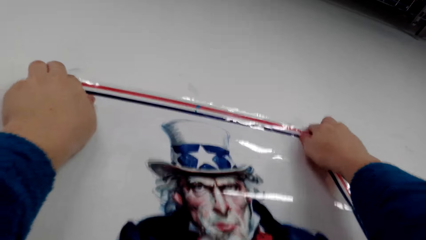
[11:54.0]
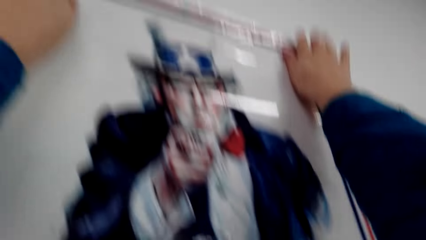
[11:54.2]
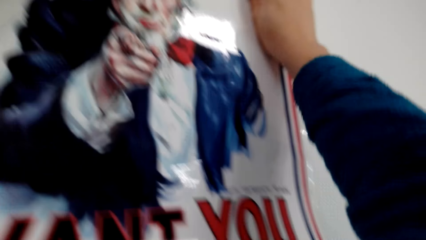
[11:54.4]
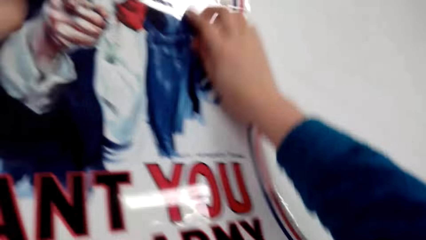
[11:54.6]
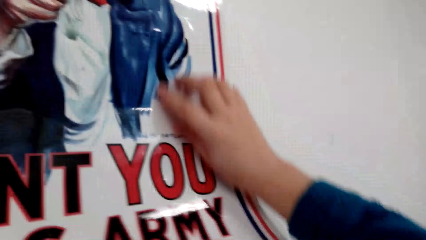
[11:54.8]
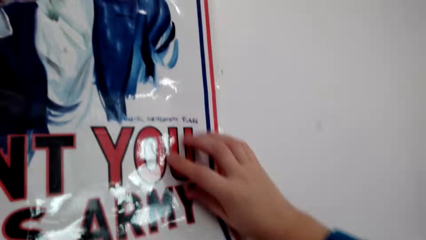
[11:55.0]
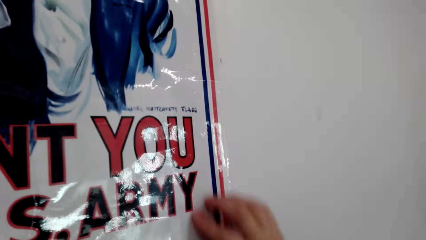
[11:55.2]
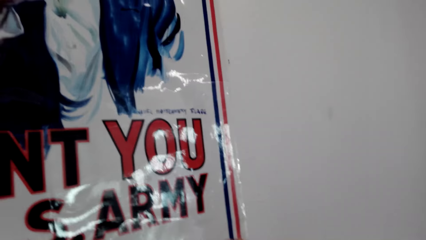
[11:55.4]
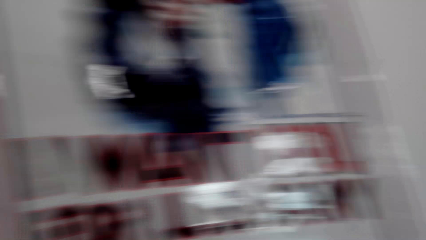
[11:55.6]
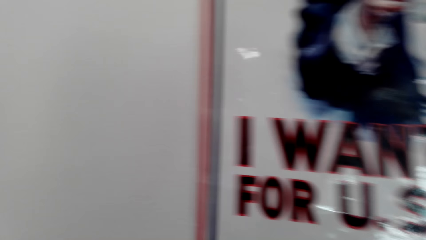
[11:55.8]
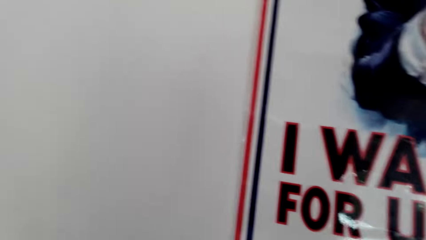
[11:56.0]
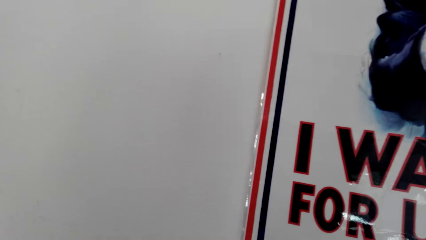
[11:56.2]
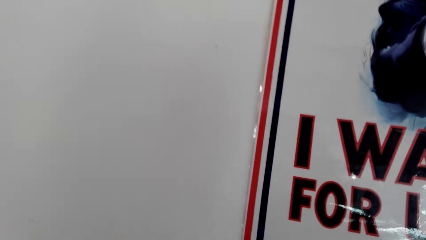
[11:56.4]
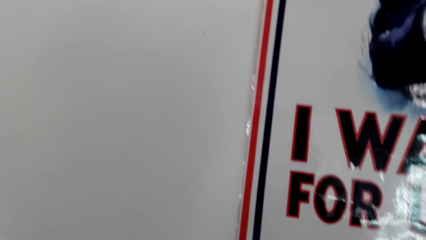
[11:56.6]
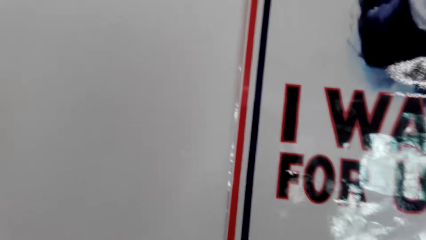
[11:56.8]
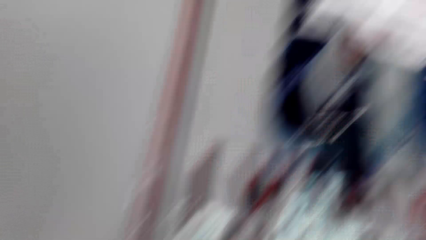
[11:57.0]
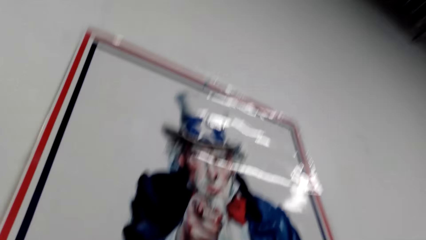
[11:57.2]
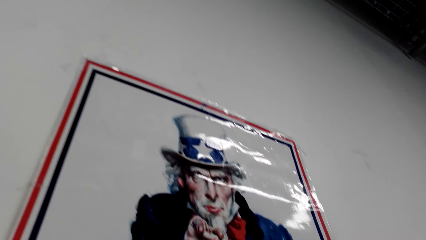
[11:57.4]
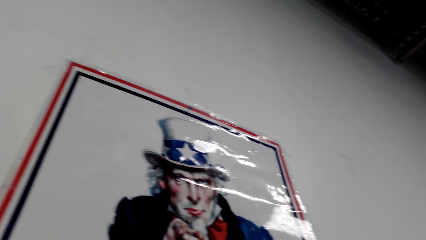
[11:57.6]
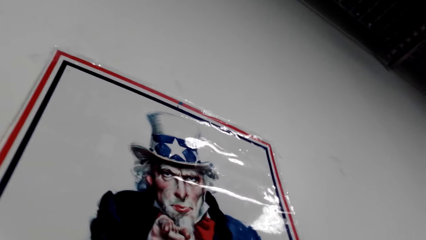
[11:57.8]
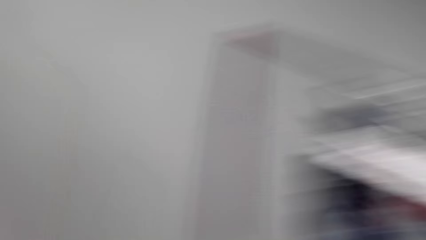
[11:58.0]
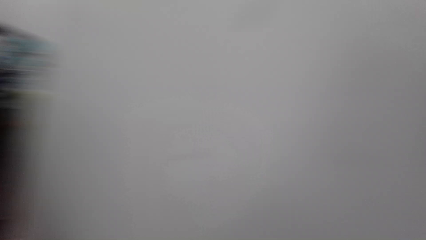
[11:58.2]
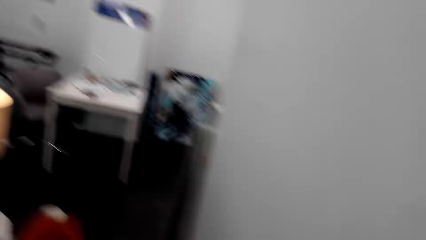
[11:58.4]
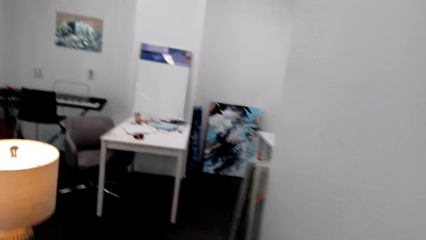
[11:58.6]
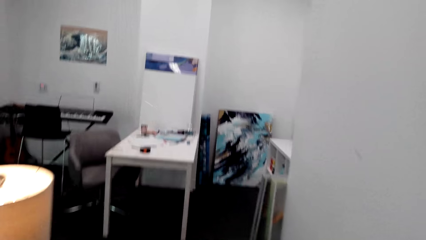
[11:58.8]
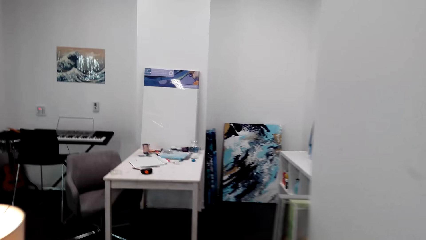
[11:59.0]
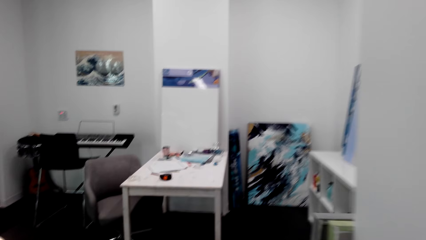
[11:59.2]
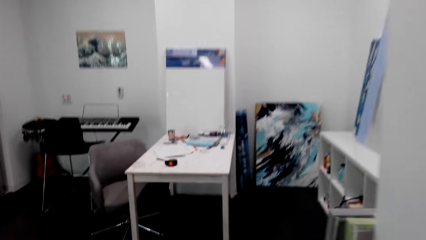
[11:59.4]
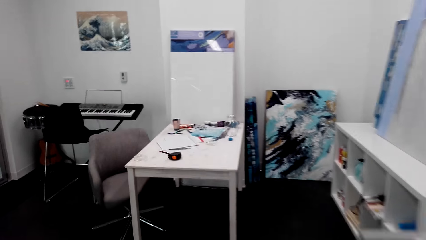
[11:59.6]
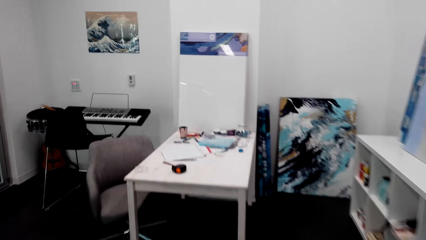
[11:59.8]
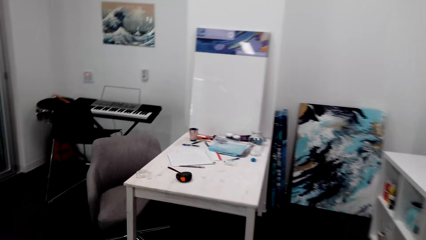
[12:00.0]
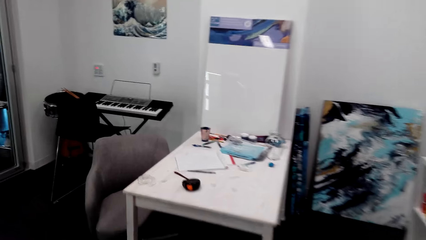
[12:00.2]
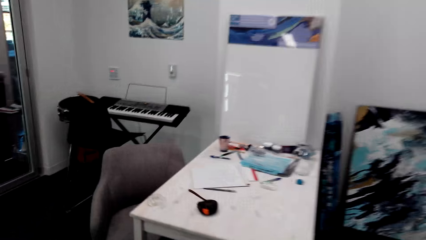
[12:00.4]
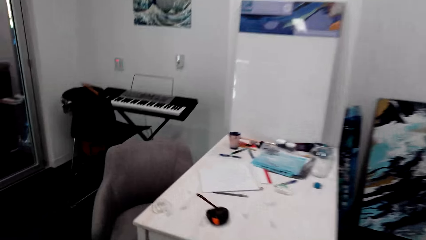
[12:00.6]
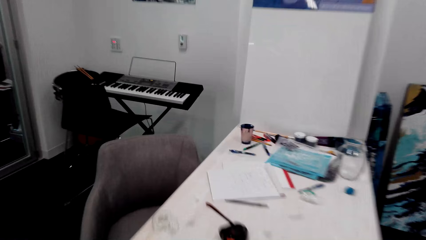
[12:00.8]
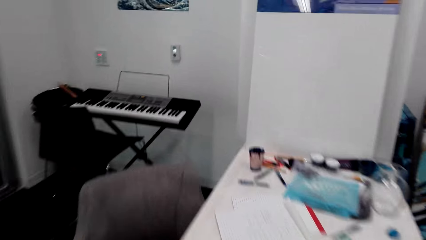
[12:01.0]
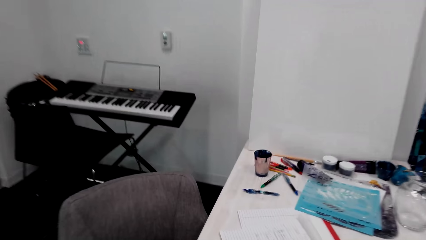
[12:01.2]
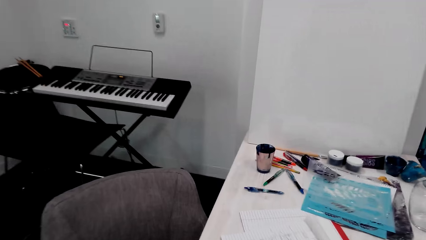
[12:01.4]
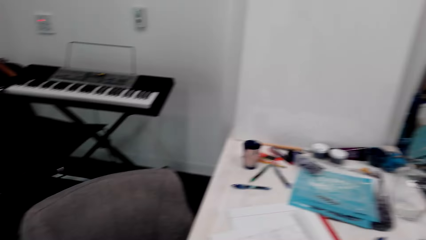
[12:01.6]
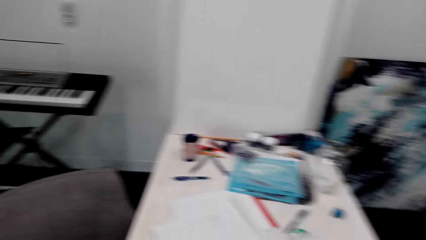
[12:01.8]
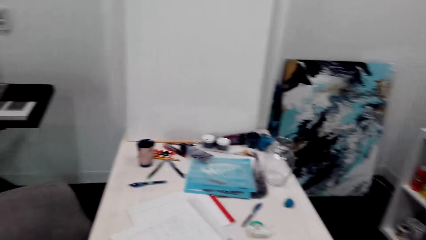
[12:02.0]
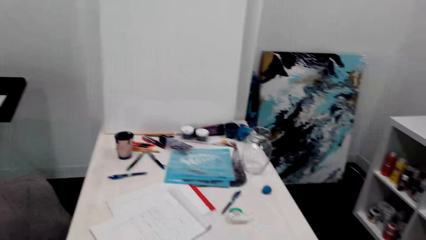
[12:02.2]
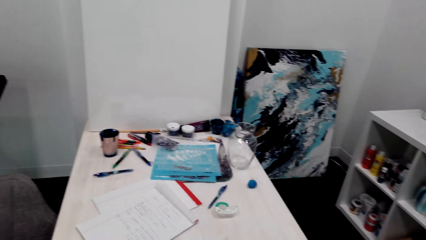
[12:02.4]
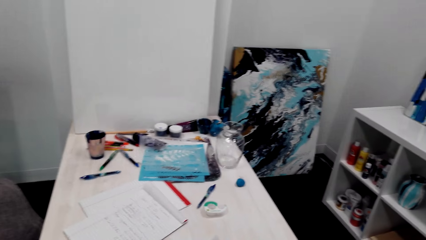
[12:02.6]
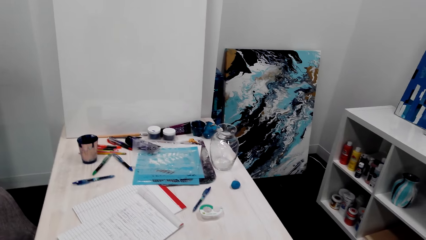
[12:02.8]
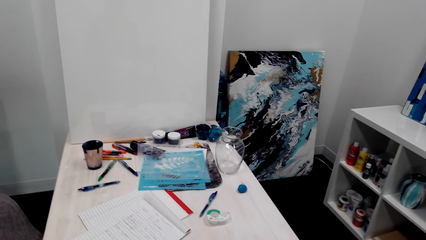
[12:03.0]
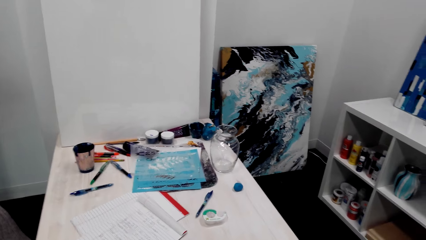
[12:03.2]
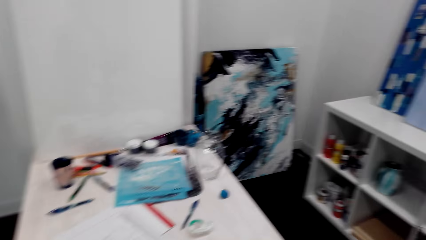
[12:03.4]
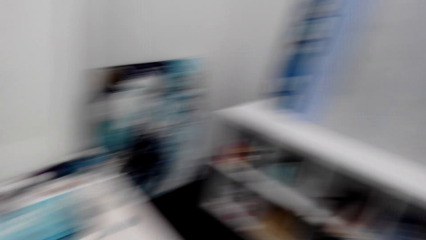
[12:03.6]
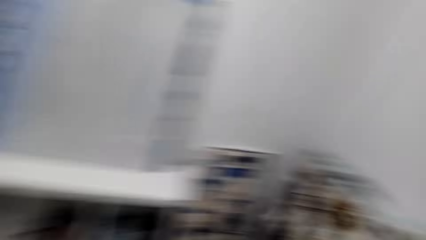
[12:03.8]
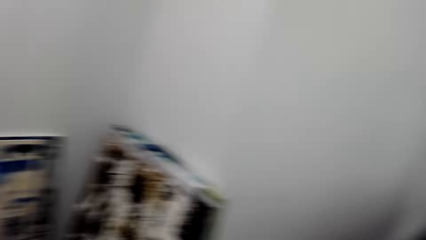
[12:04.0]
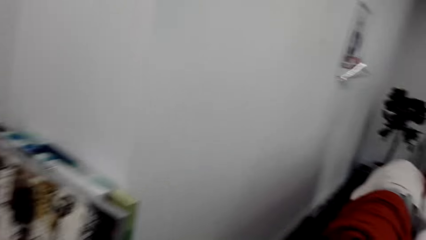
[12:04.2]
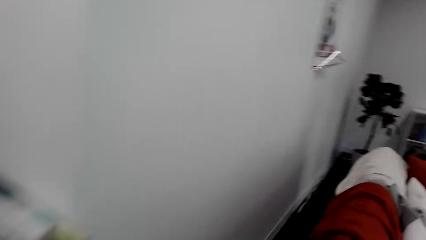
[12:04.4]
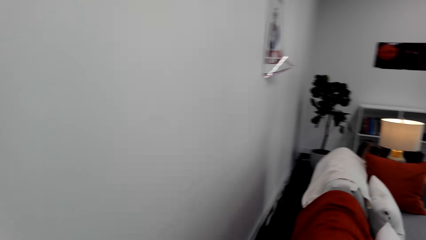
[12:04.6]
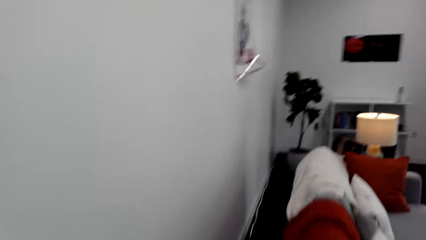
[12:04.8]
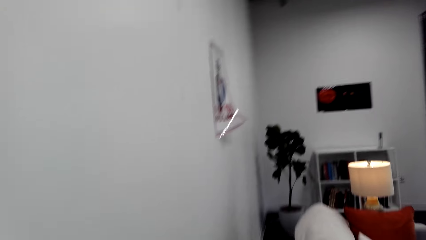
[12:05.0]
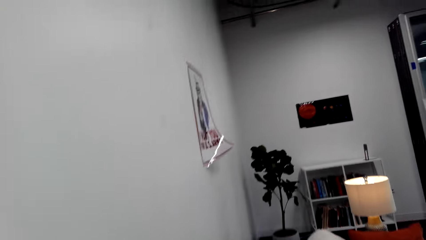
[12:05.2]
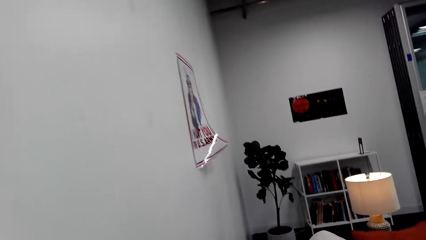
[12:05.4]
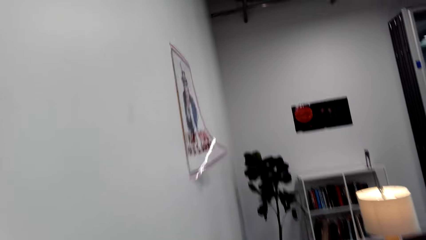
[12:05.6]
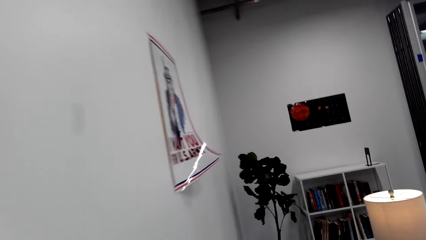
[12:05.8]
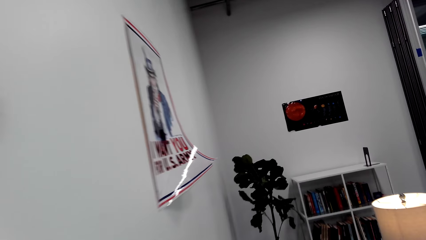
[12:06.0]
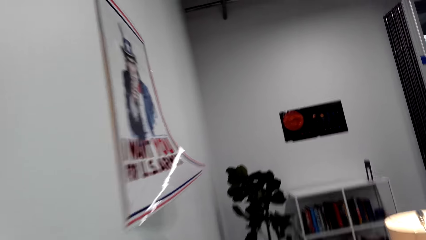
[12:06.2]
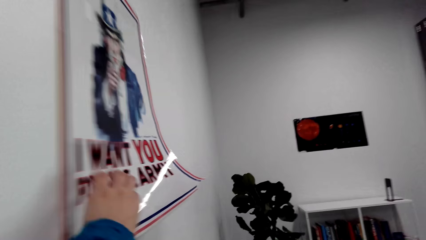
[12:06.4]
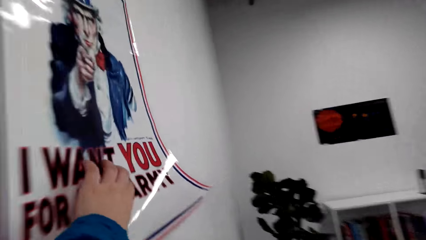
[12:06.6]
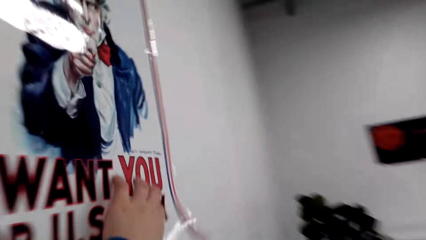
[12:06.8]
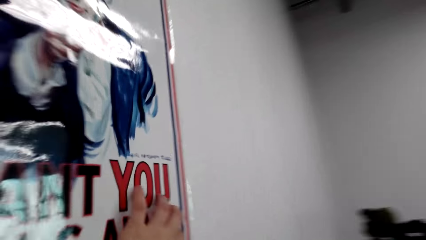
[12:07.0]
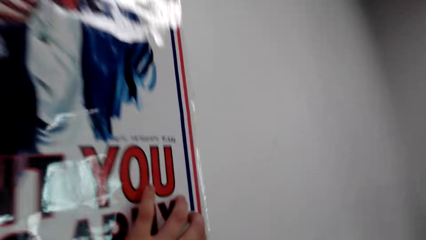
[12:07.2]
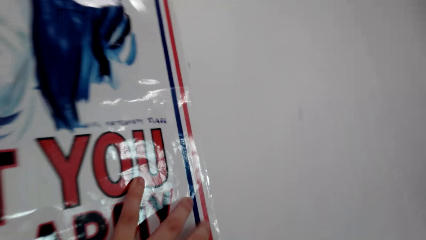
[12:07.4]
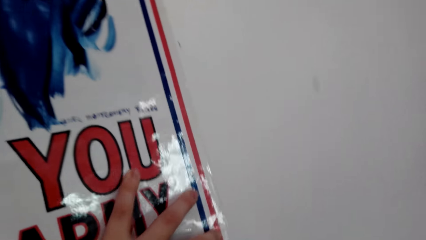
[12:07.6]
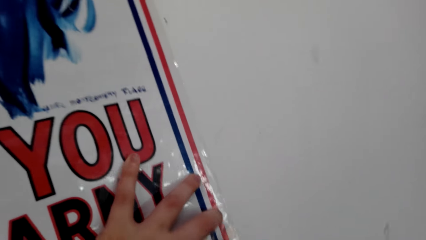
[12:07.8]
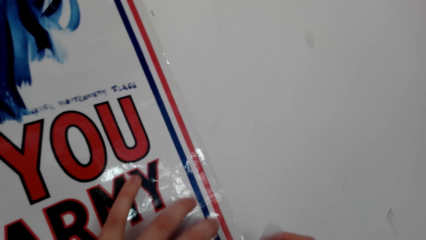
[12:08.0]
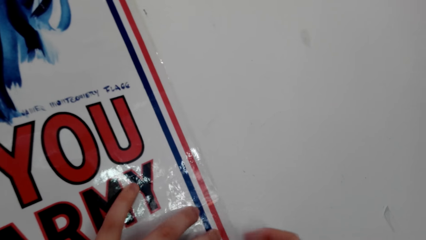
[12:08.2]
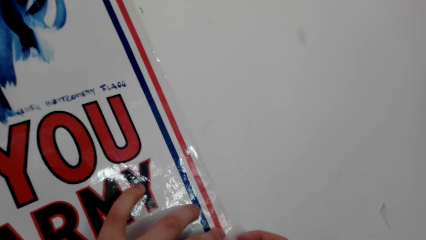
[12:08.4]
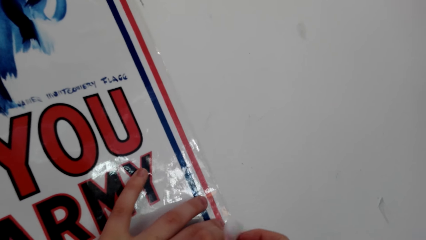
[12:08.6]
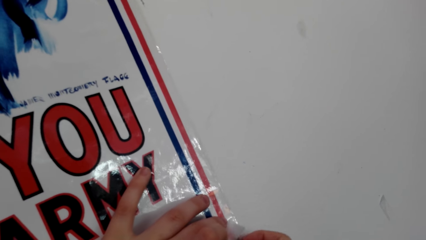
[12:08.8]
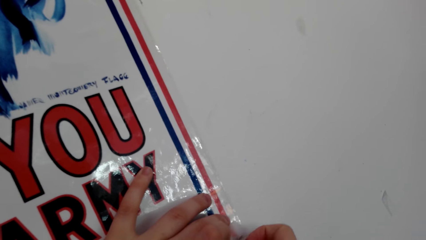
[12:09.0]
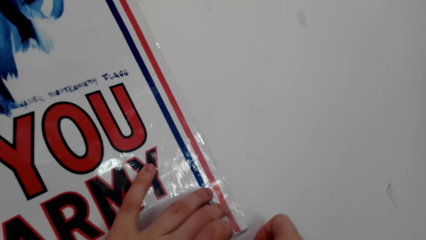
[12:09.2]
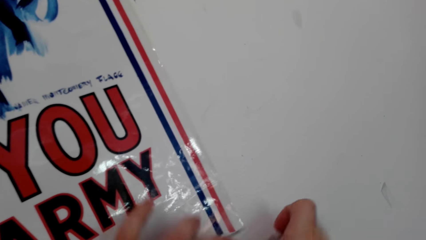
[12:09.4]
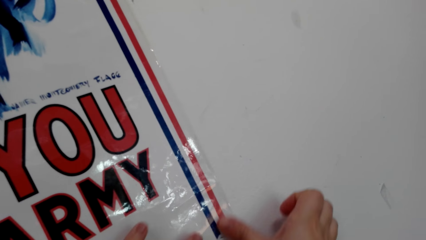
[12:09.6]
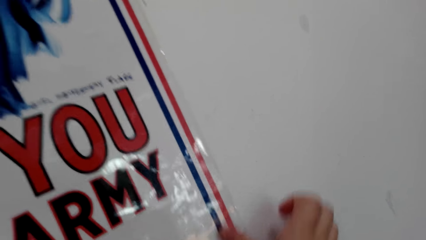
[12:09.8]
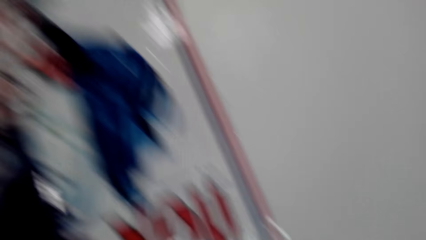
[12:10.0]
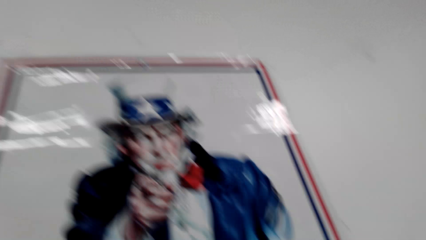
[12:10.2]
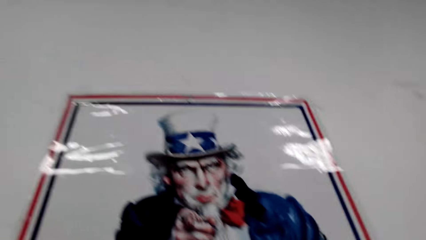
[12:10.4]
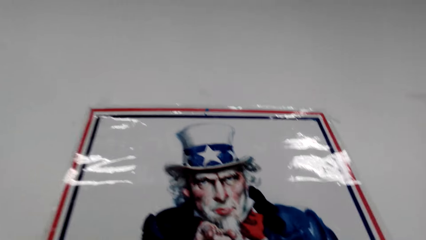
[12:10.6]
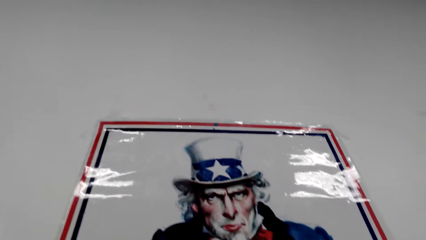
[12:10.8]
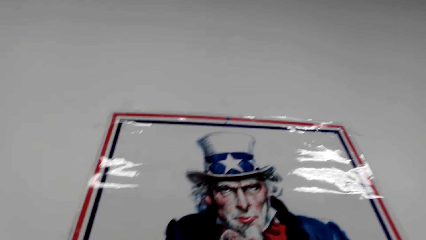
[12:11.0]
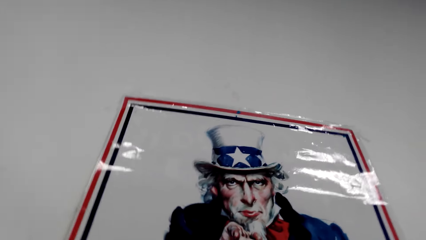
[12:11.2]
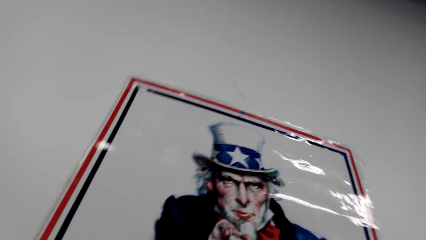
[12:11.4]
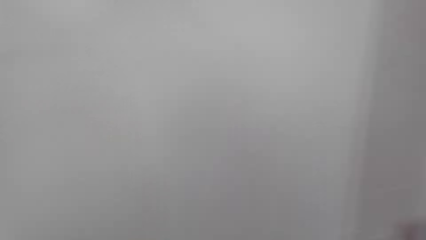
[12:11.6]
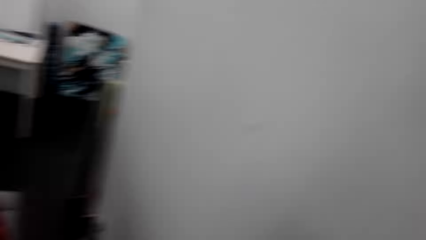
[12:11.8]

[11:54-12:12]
The camera wearer presses the poster on the wall. They gaze at the poster on the wall. They walk in the room towards the table. They look around. They turn around. They walk back to the poster. They tape the corner of the poster. They gaze at the poster on the wall.
